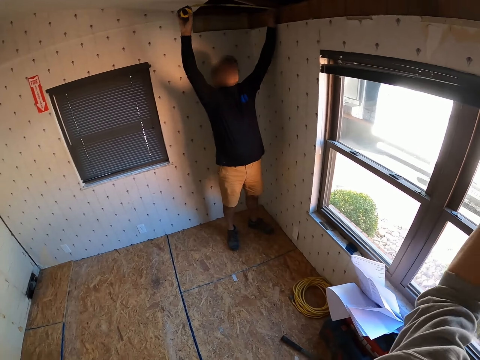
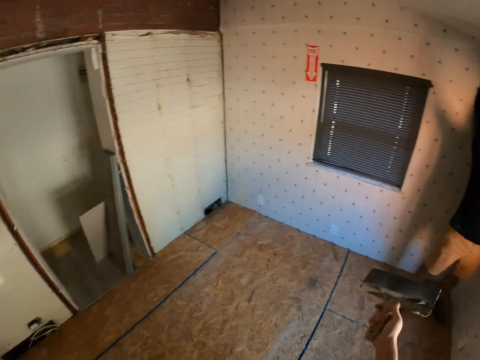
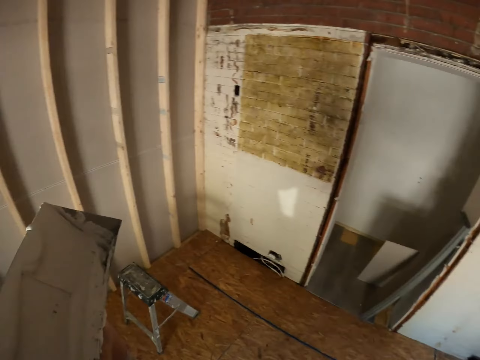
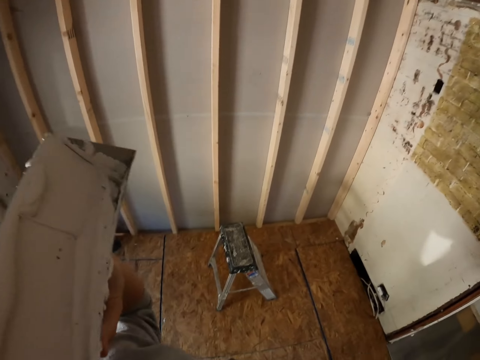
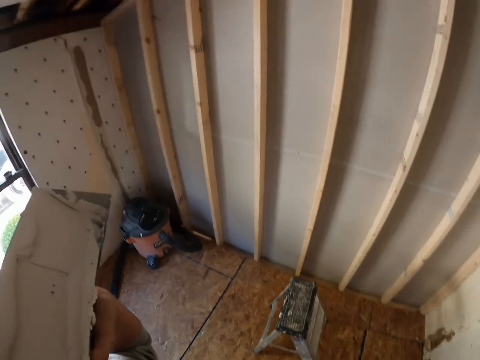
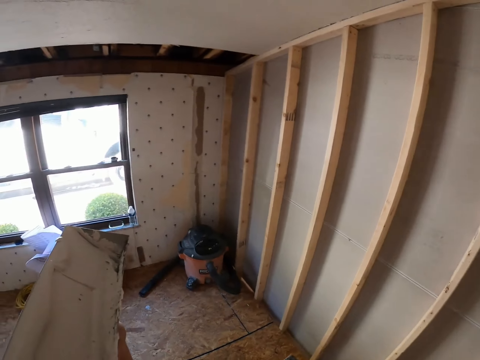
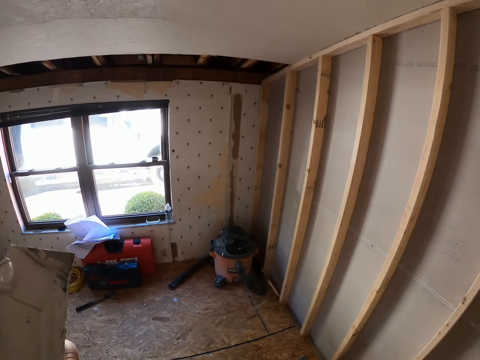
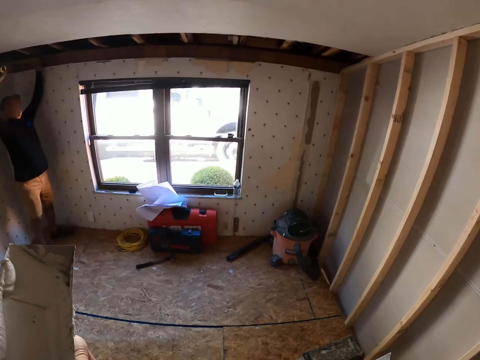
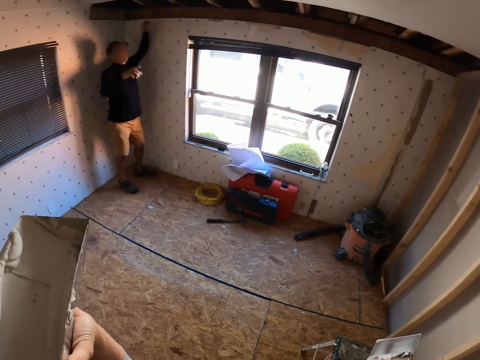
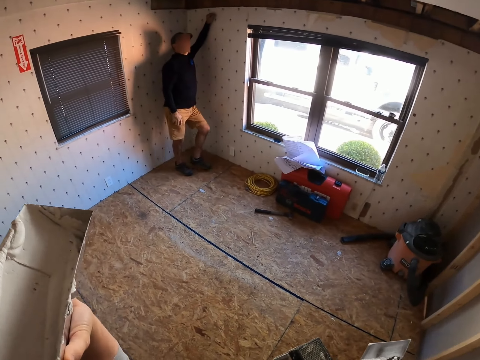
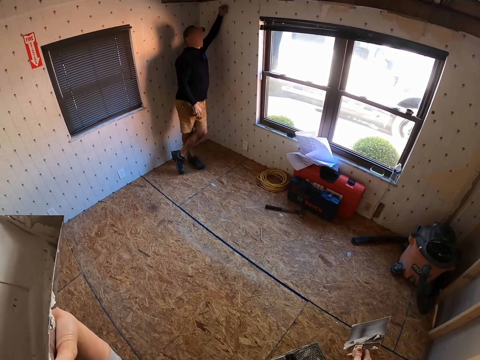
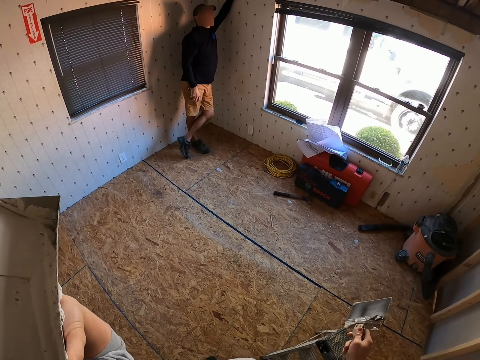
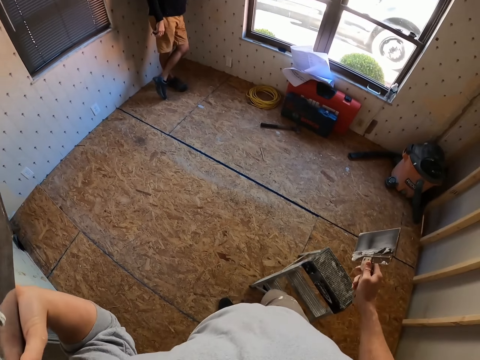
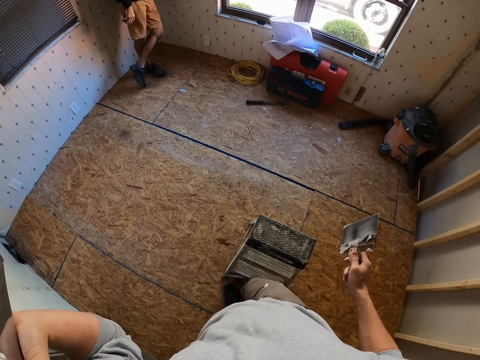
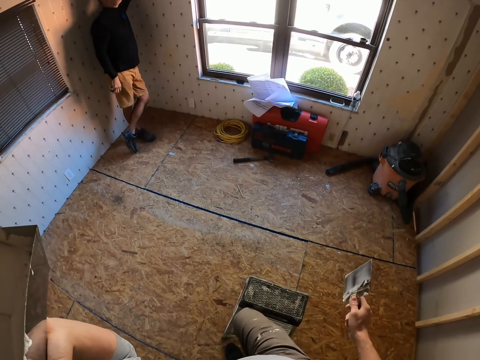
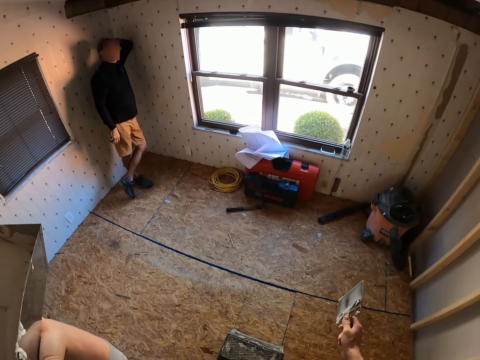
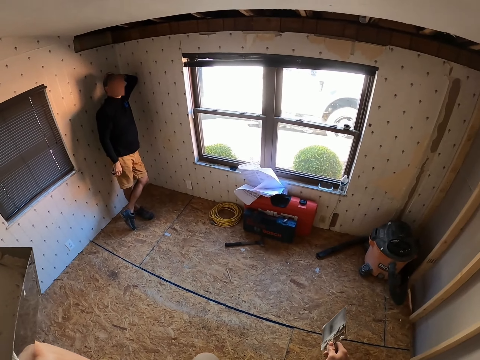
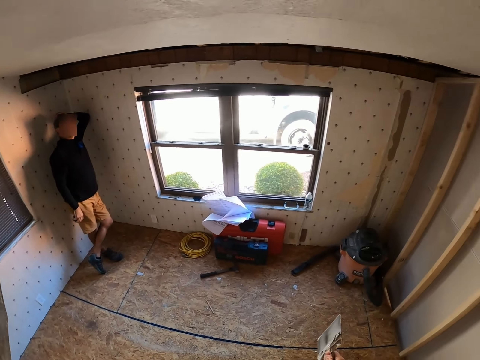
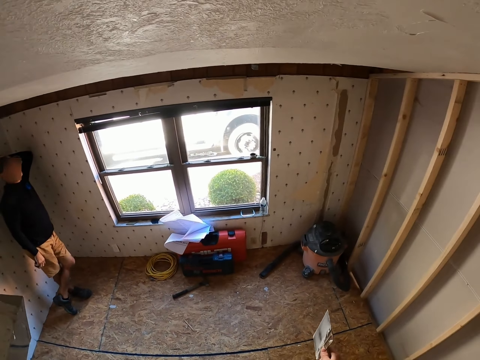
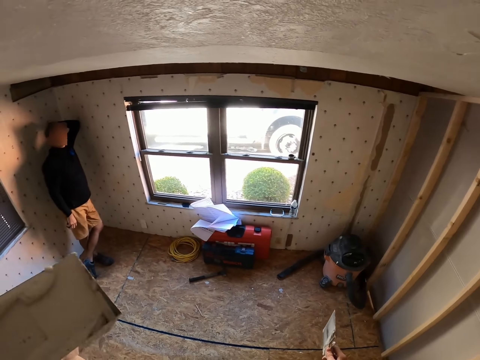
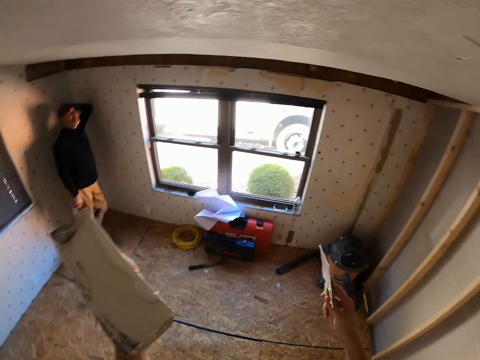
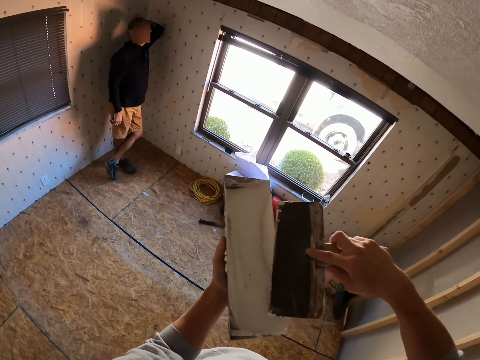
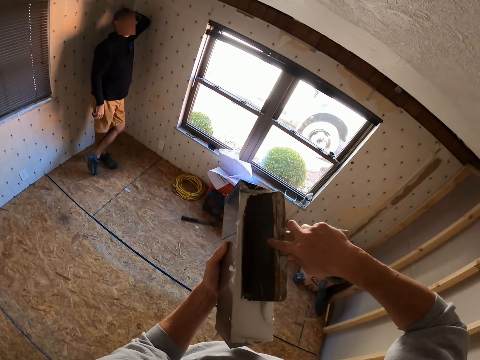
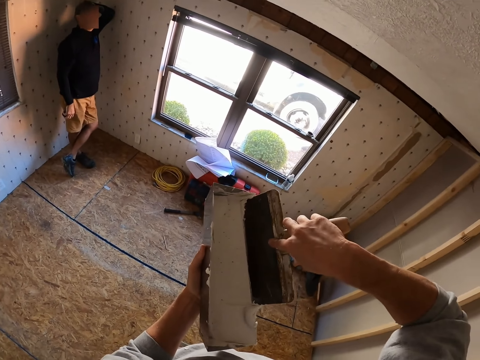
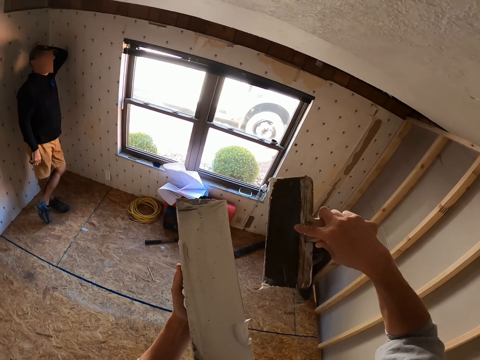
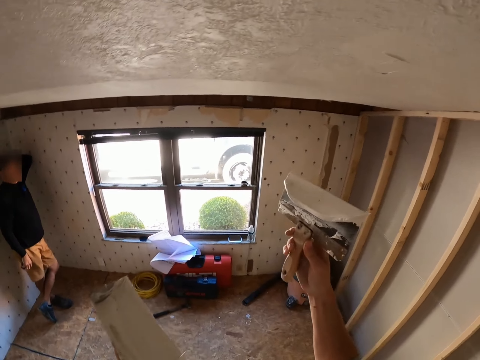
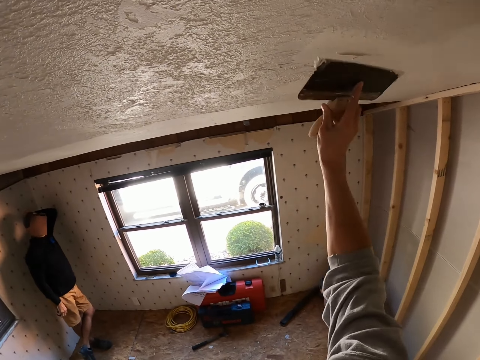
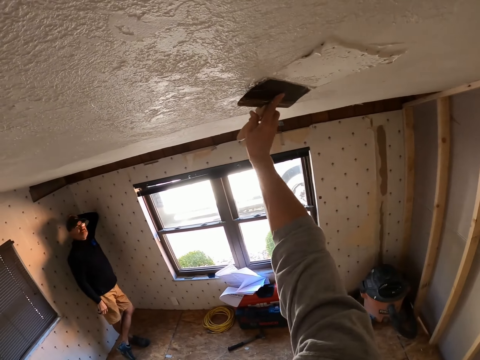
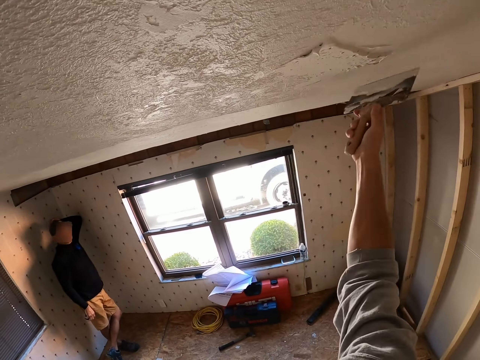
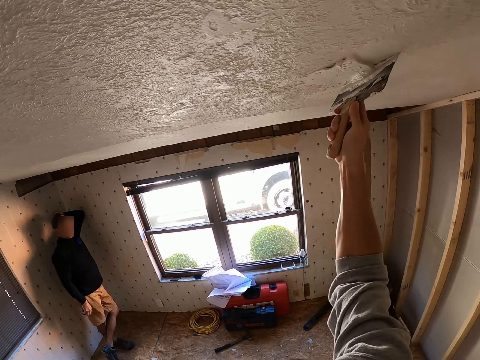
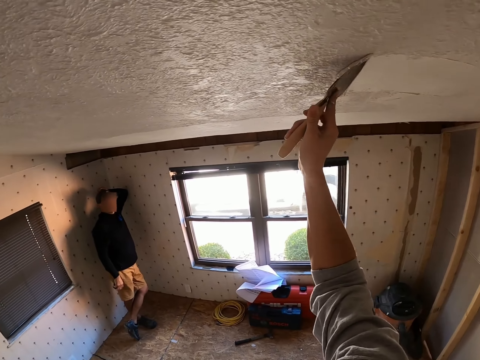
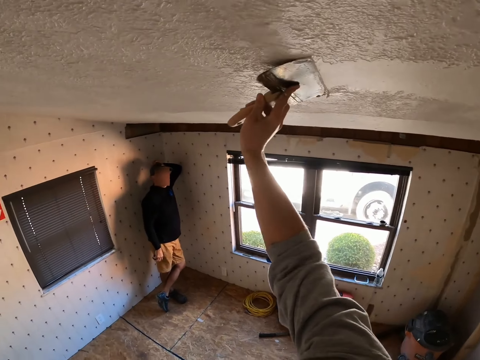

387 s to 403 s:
The camera wearer walks around the room. He pulls the ladder with his right foot. He climbs up the ladder. He scoops the skim coat in the container with the skim coat knife. He applies the skim coat to the ceiling with the skim coat knife.

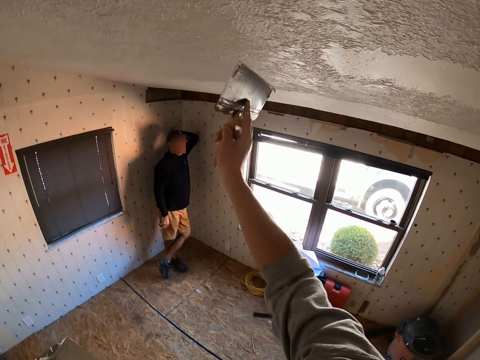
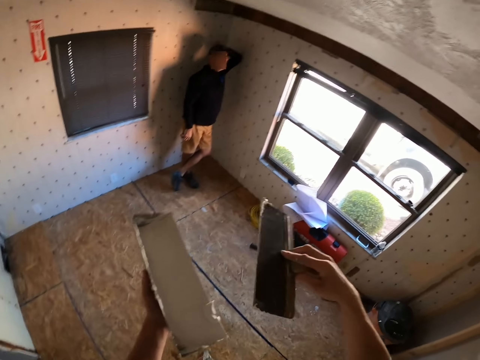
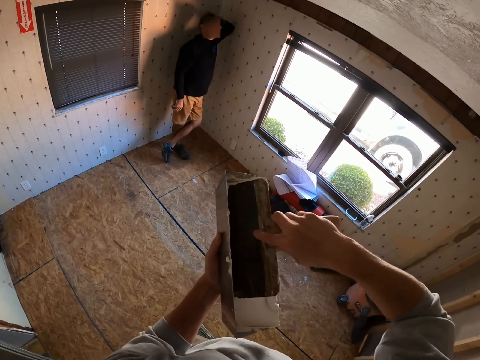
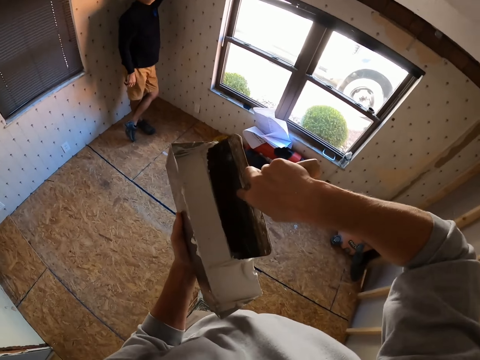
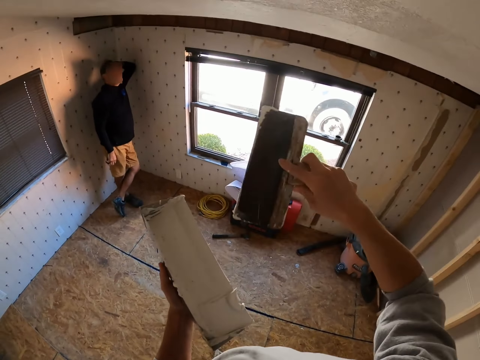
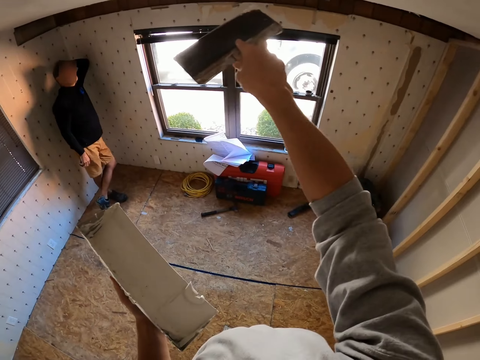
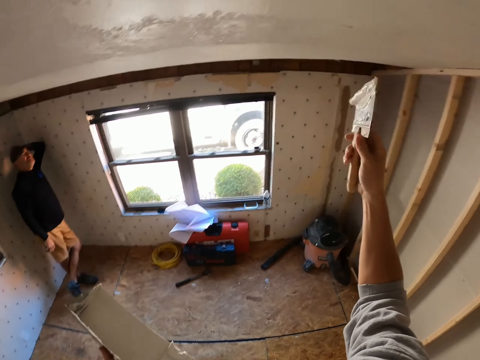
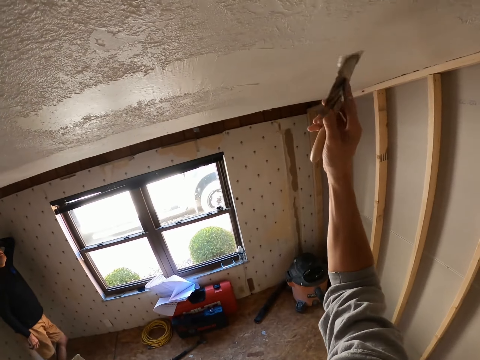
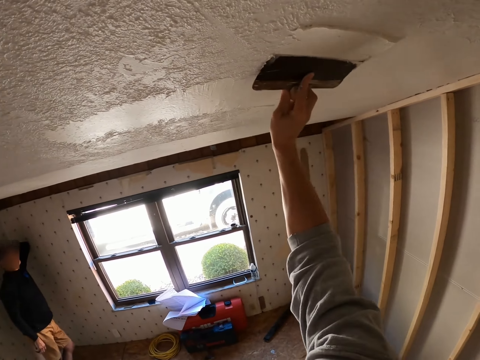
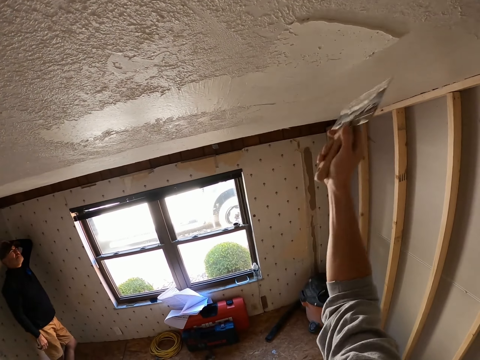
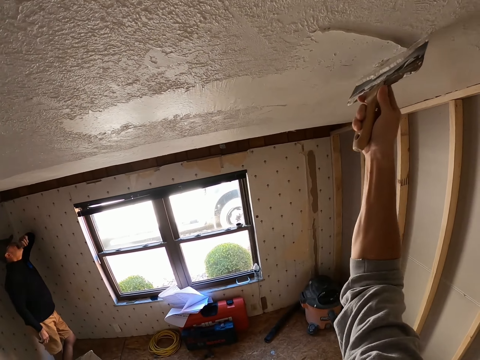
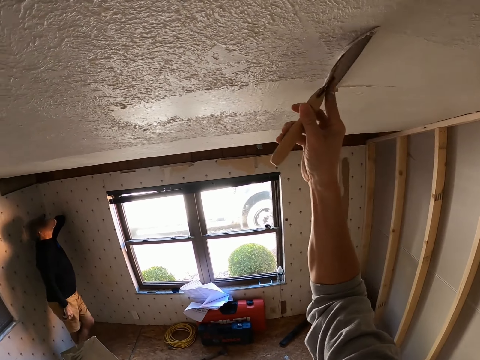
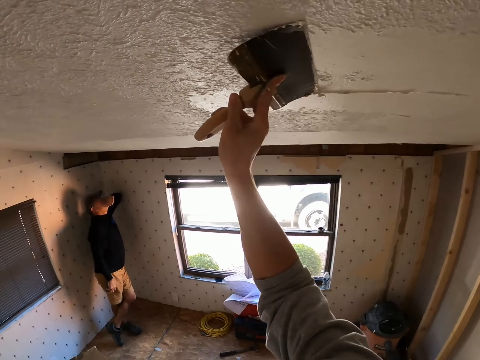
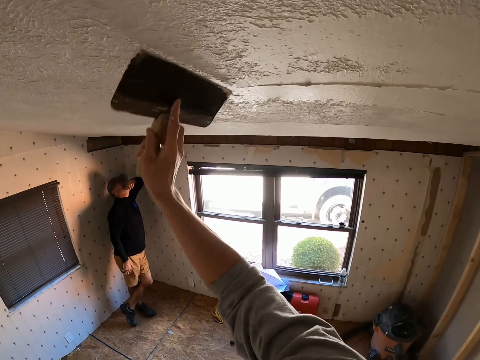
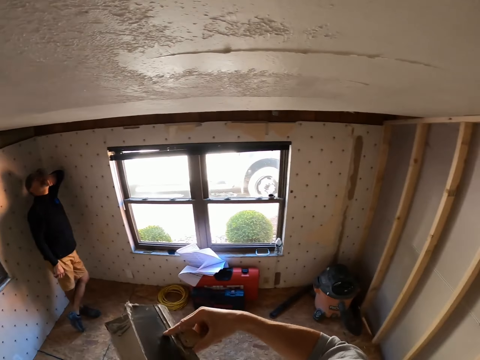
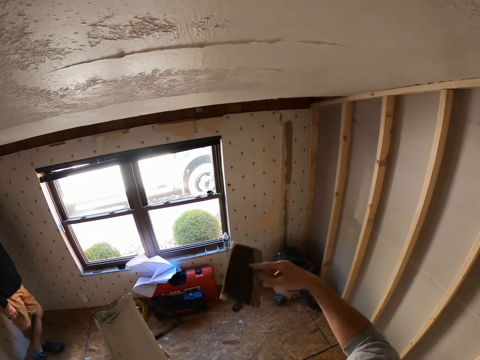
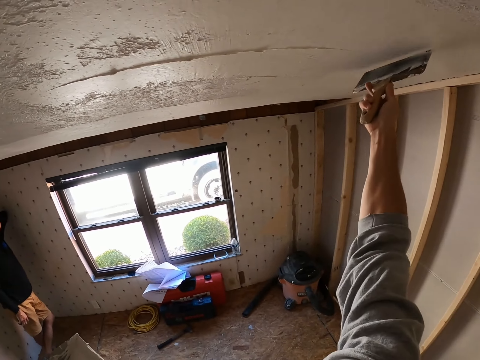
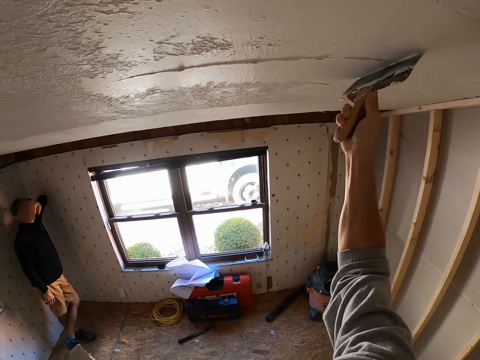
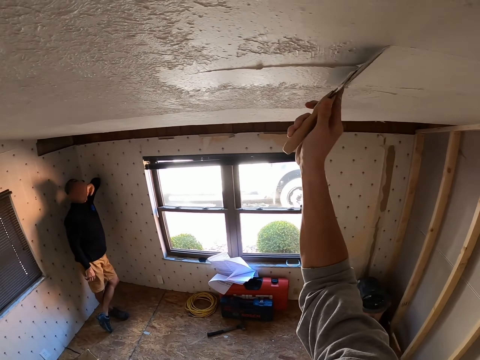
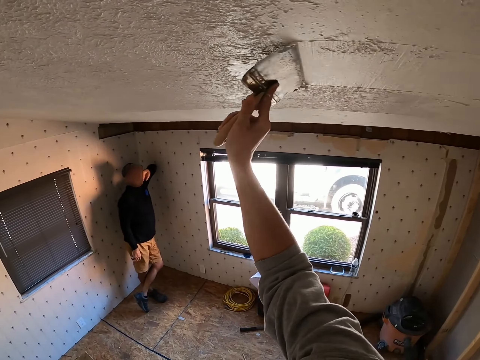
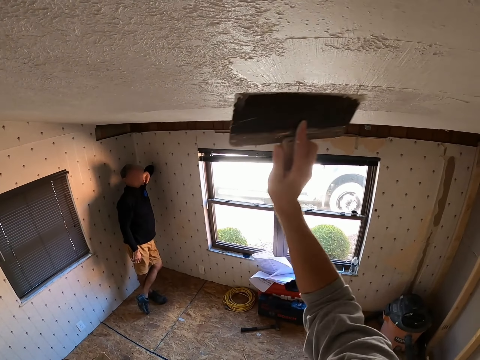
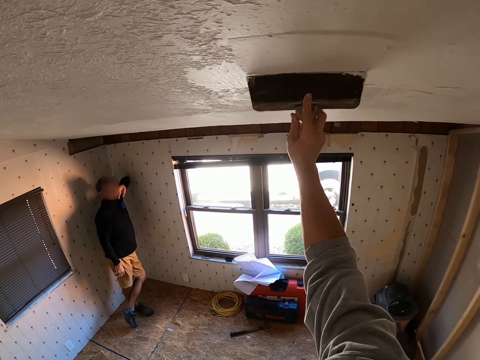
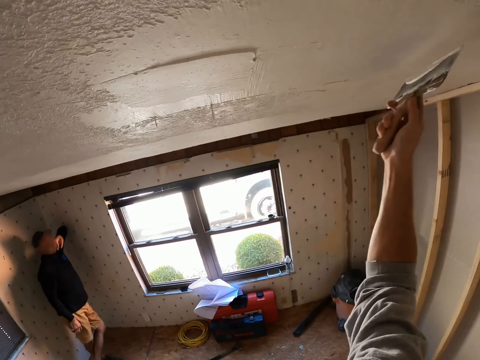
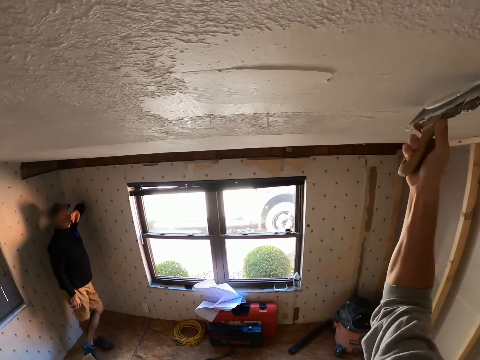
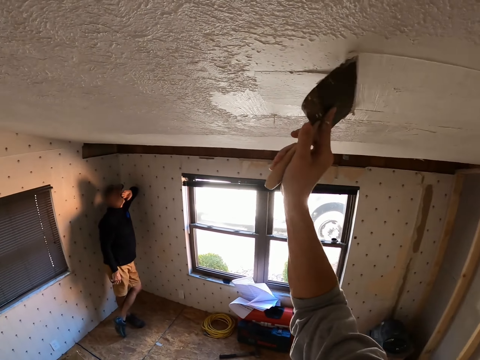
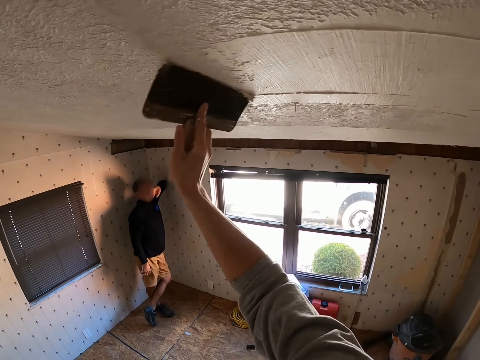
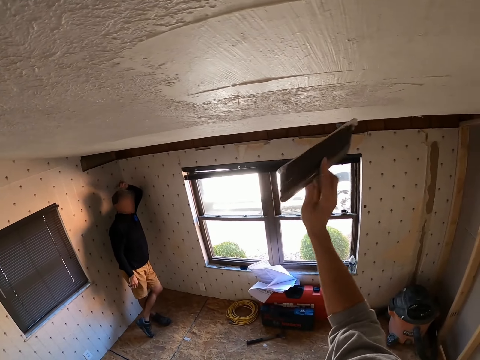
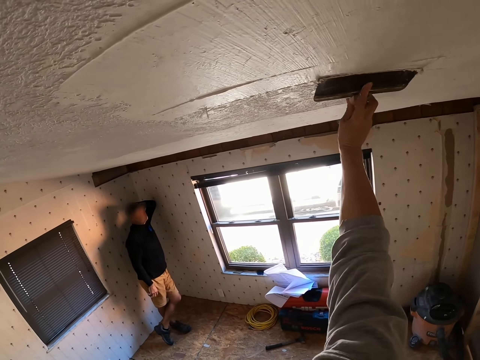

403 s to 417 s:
The camera wearer scoops the skim coat in the container with the skim coat knife. They apply the skim coat to the ceiling with the skim coat knife. They deposit the paint in the container and wipe the skim coat knife on the container. They apply the skim coat to the ceiling with the skim coat knife.
